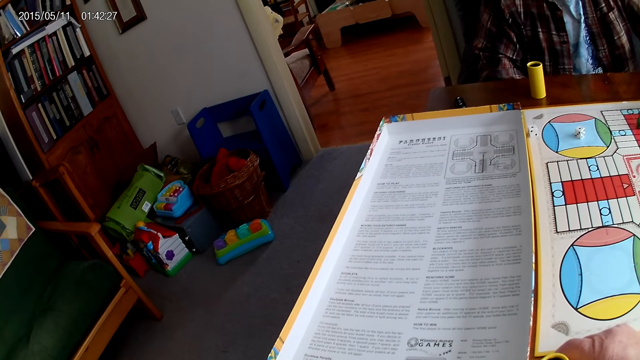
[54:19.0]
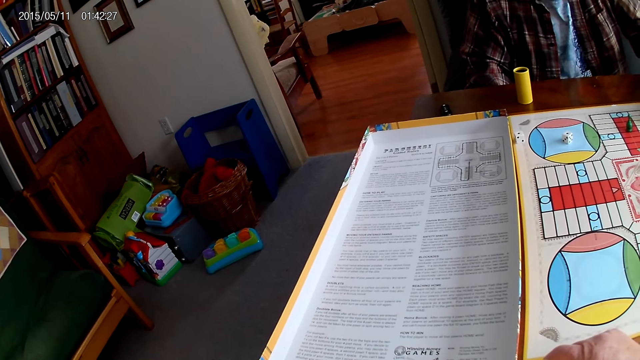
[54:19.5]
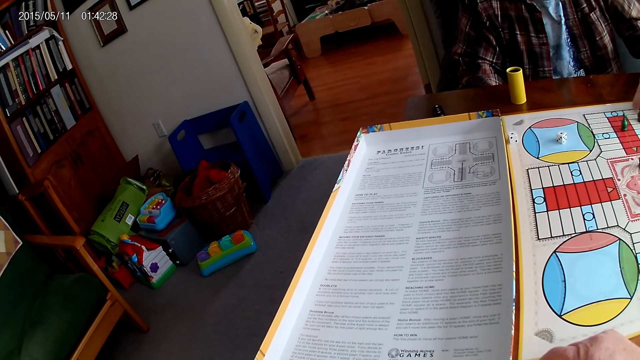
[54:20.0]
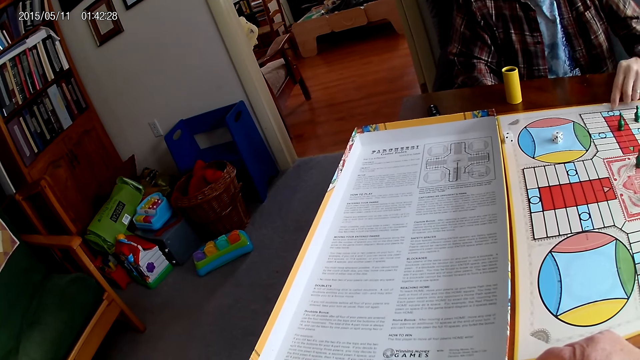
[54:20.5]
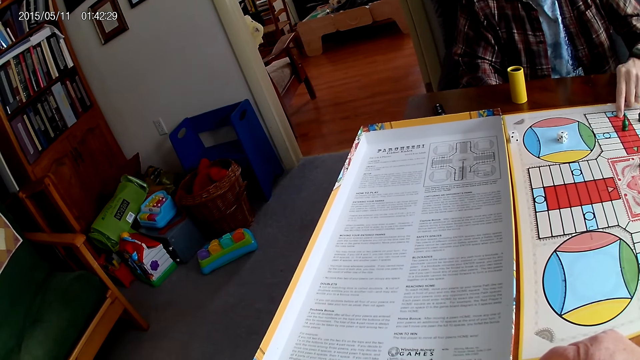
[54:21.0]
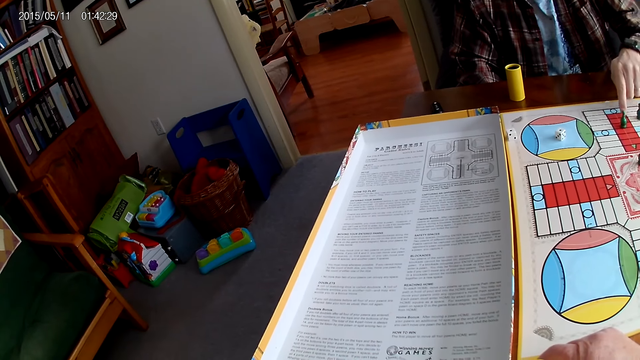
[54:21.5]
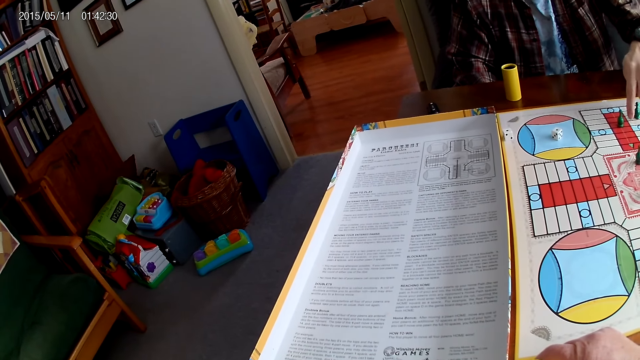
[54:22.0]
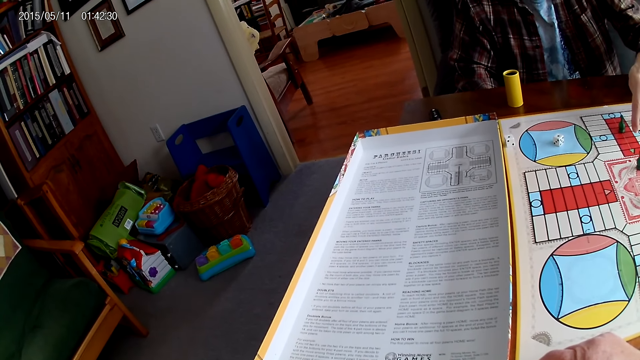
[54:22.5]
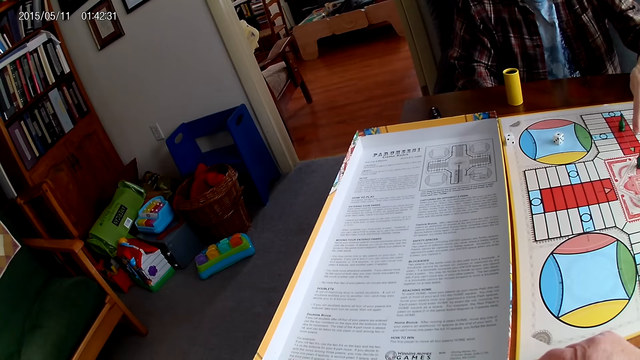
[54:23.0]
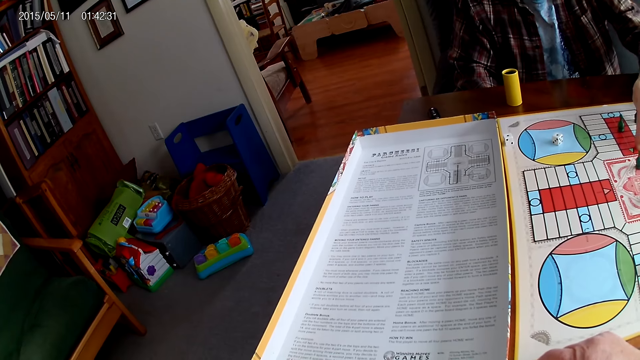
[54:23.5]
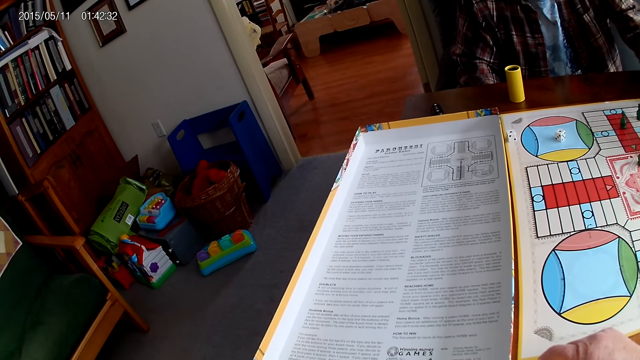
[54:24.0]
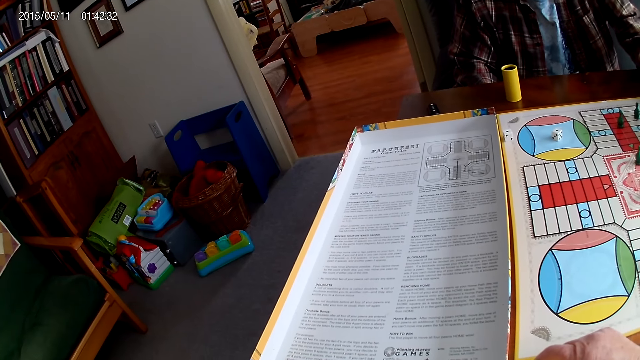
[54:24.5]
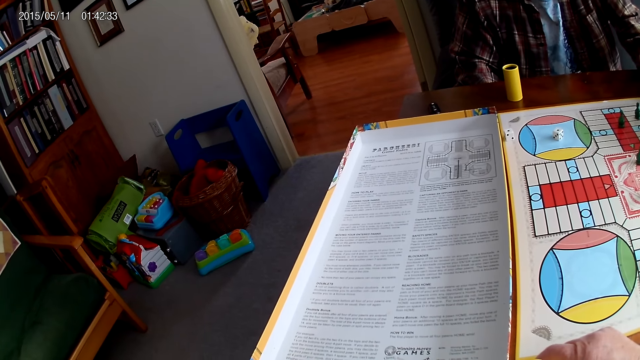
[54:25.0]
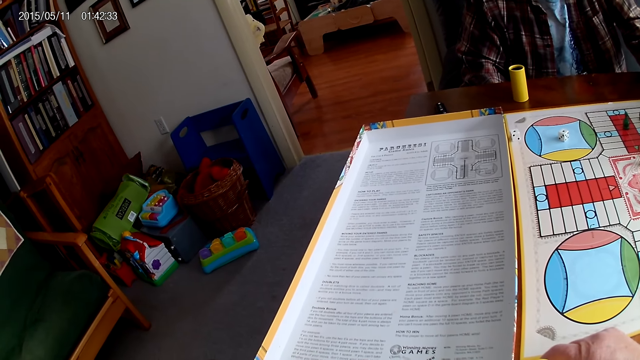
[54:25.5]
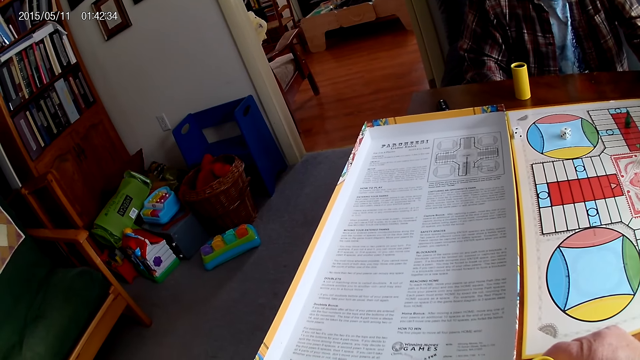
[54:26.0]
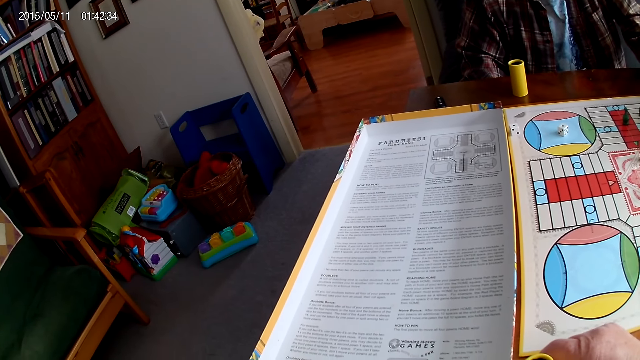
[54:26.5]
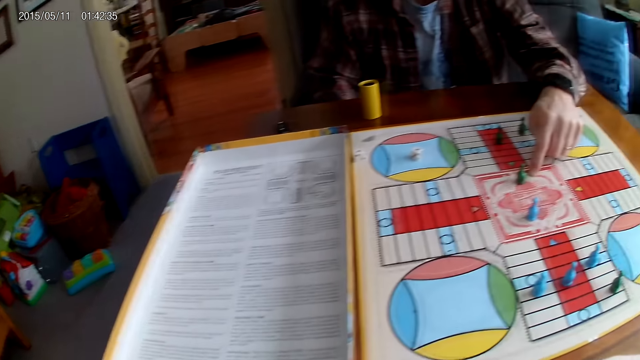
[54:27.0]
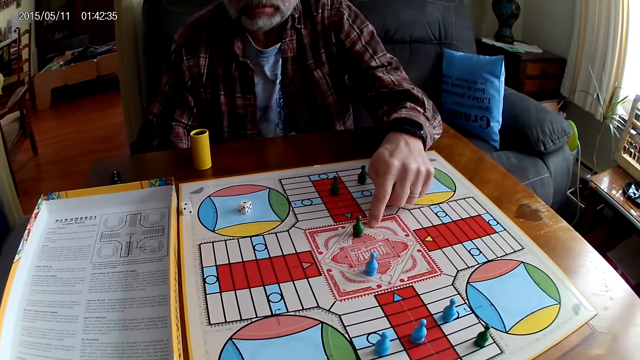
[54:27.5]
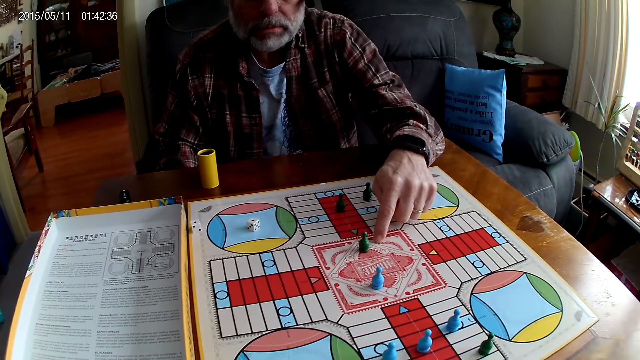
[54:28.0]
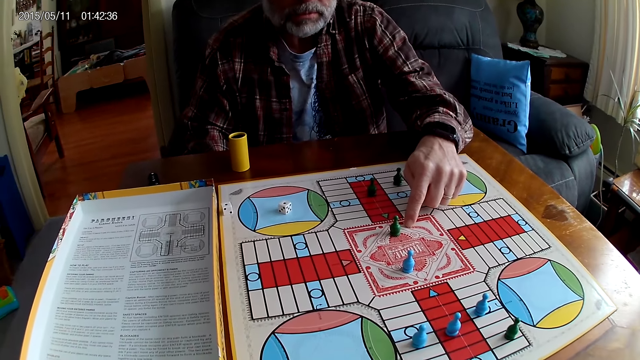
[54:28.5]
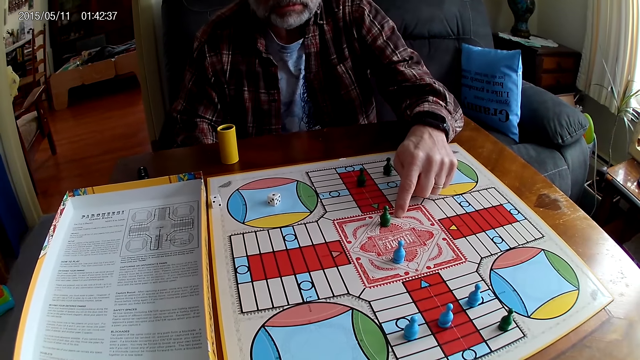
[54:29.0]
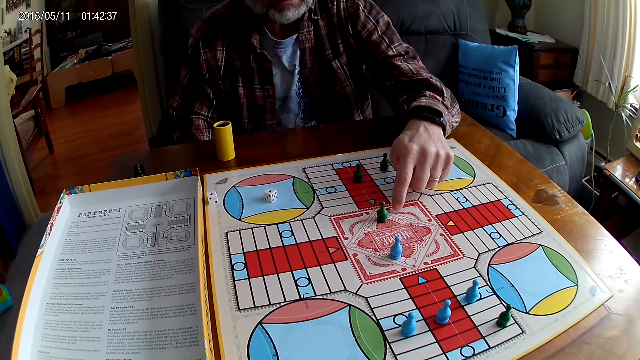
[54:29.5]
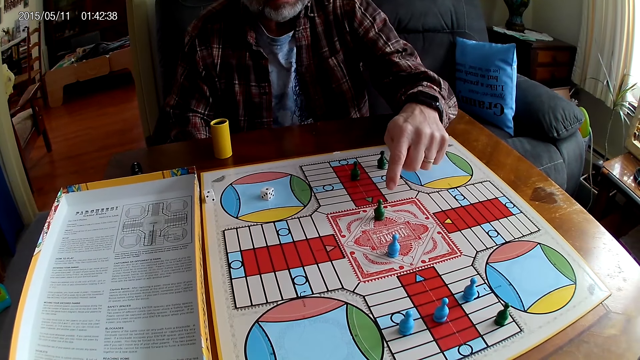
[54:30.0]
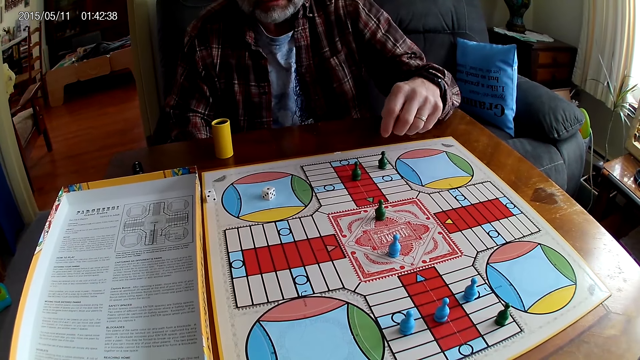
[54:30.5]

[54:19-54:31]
A man counts the boxes on the board. The man stares on the board. The man touches the board with the left hand.

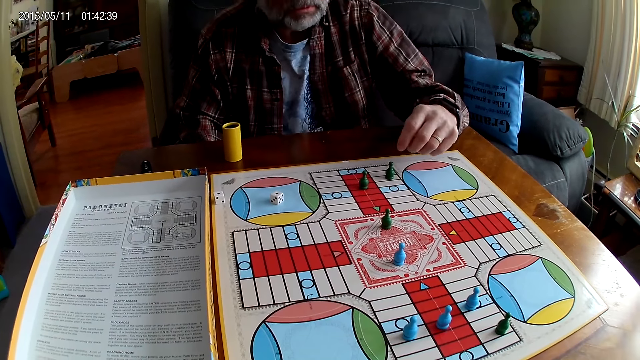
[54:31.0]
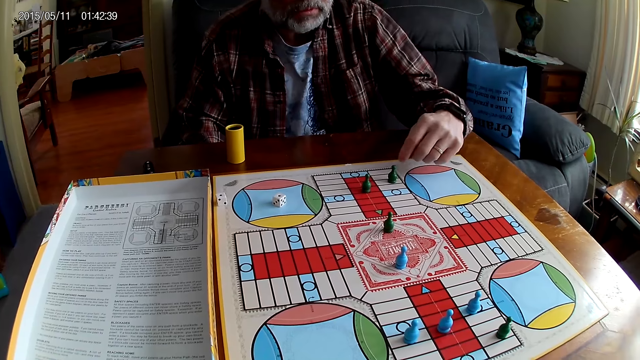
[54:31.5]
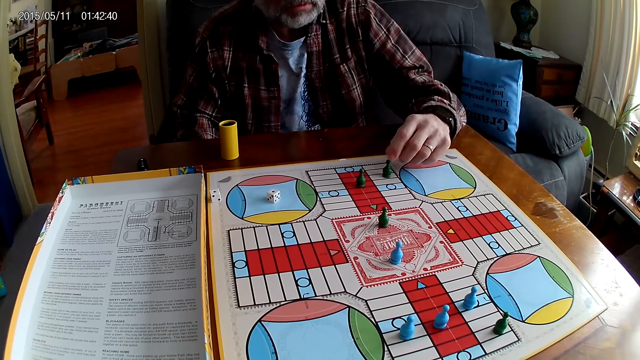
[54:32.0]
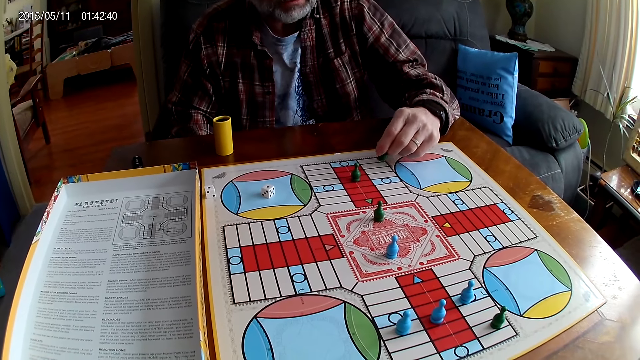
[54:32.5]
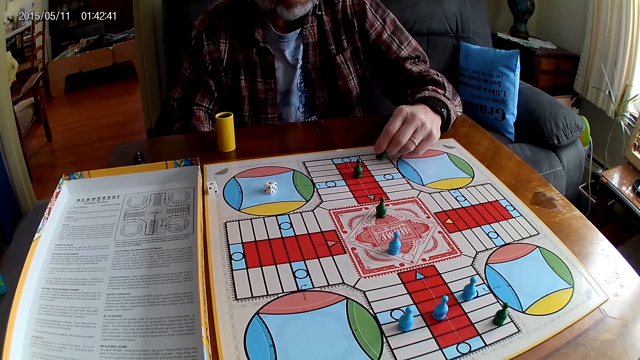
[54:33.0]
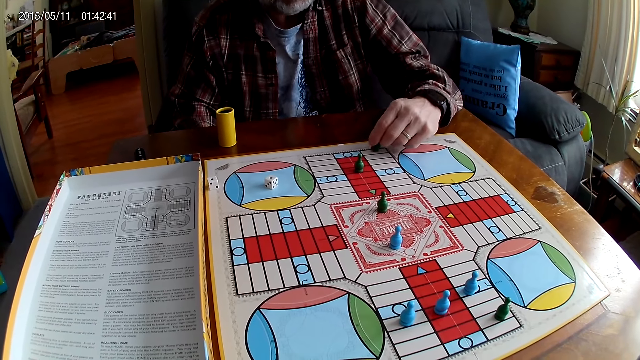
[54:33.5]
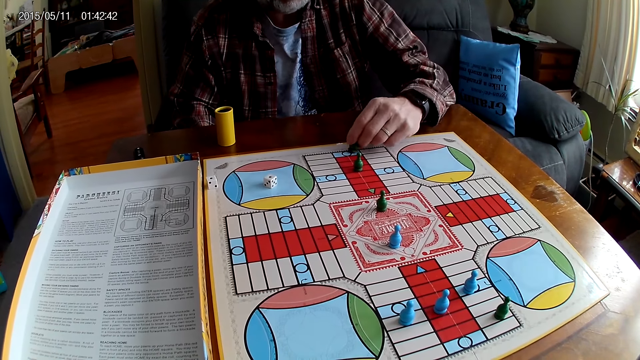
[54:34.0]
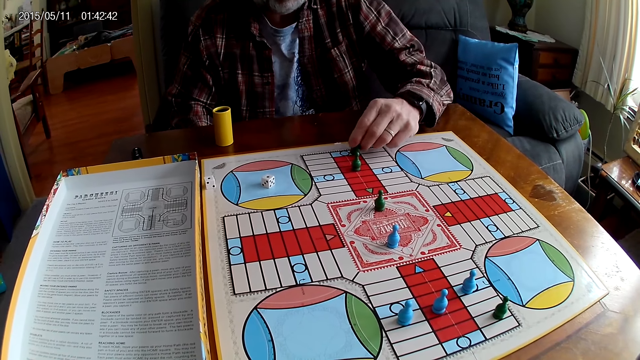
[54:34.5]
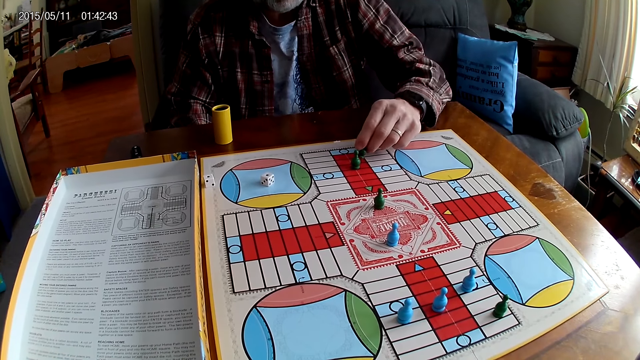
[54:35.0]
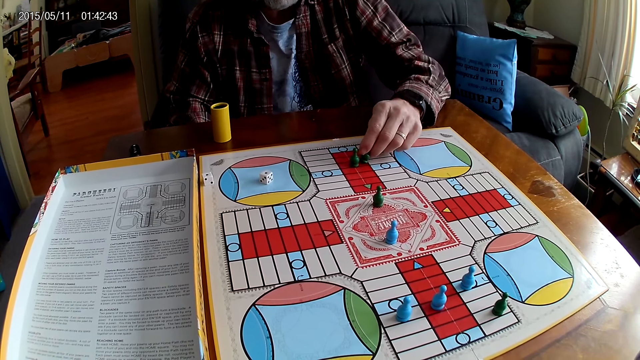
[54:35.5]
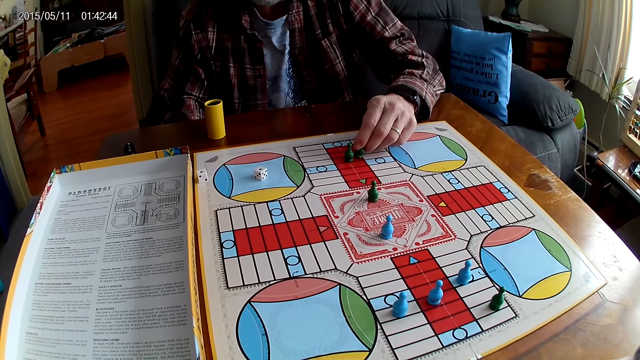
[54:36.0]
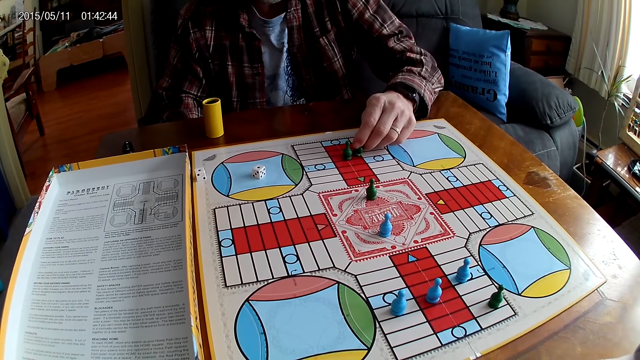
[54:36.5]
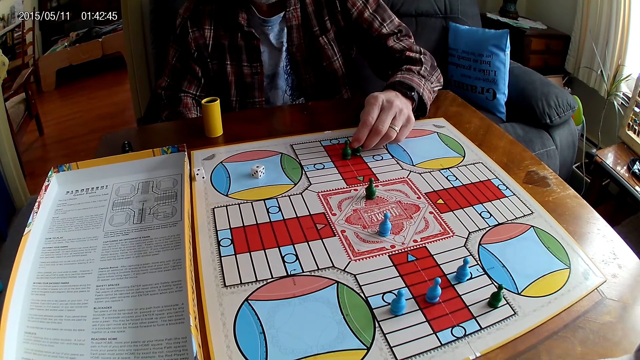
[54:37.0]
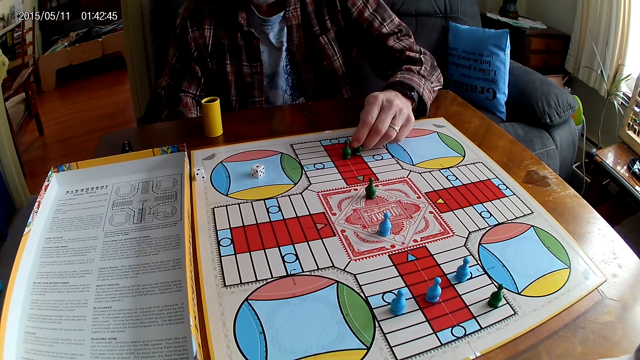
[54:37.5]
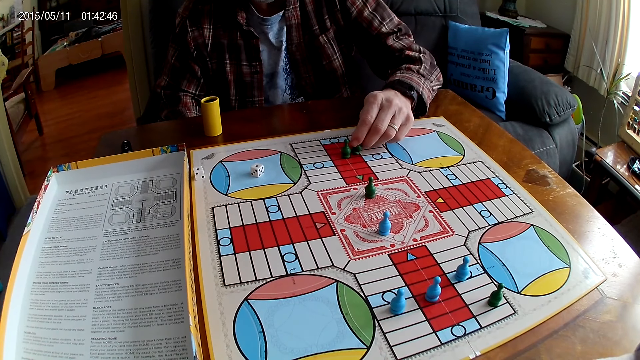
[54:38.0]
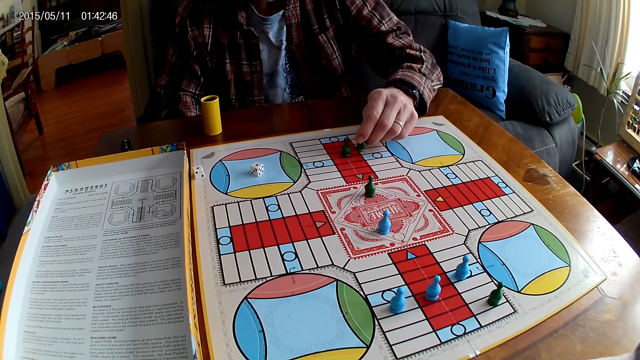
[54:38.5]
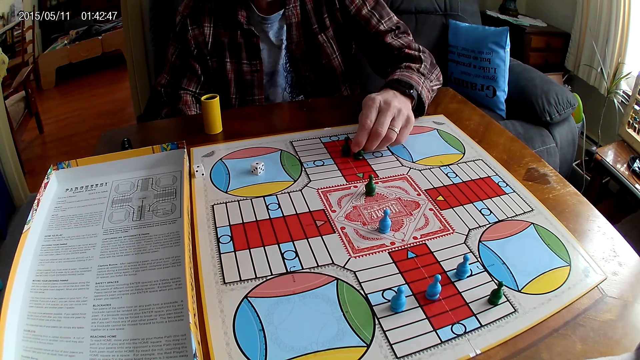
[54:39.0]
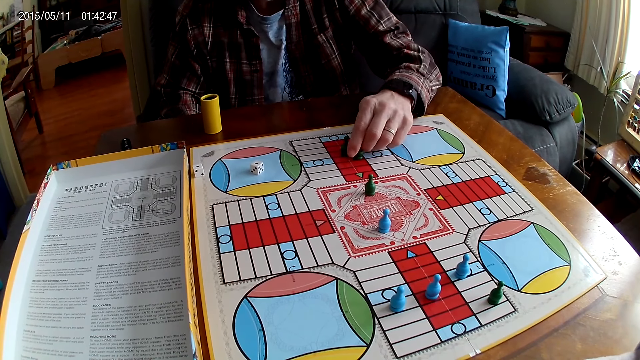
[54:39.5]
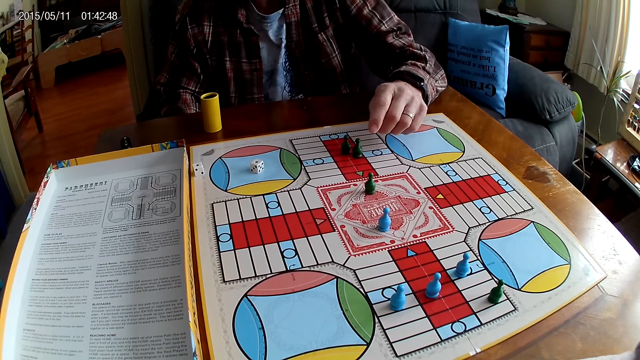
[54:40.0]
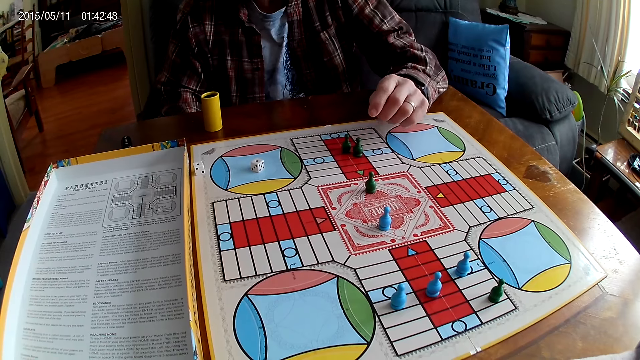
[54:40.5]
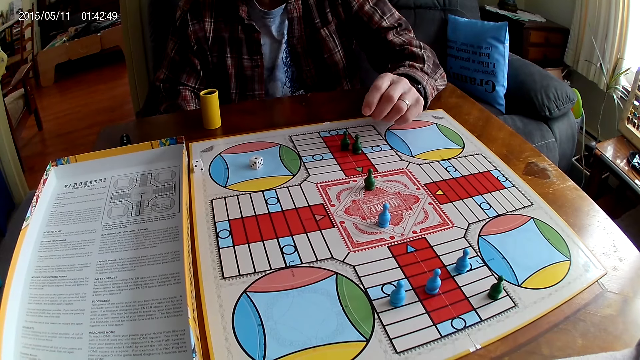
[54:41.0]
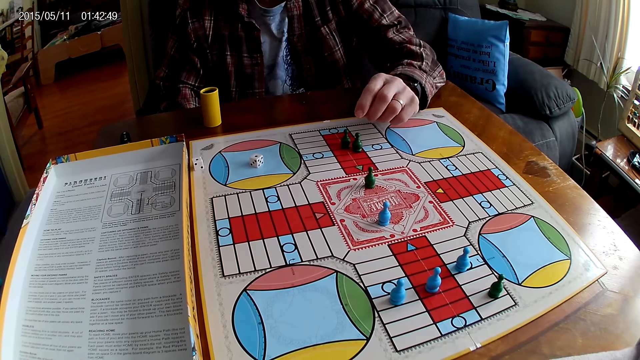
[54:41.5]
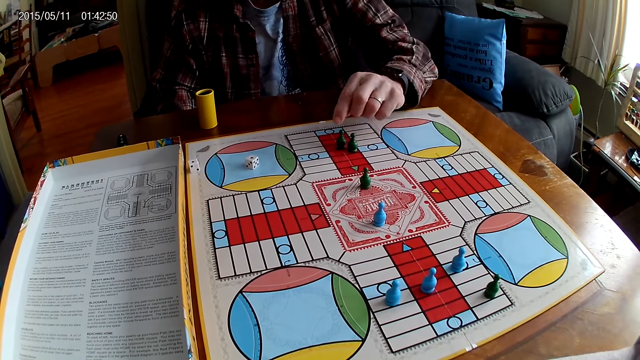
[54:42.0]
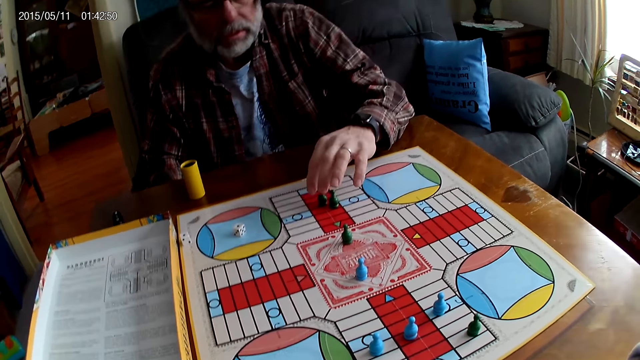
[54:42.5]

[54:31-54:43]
A man moves the chess or Ludo pawn on the board. He picks the Ludo pawn. He stares at the board, moves the Ludo pawn, and places the Ludo pawn on the board.
